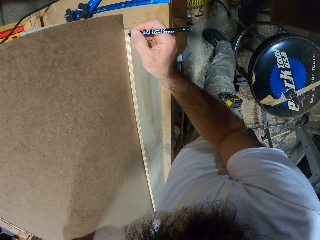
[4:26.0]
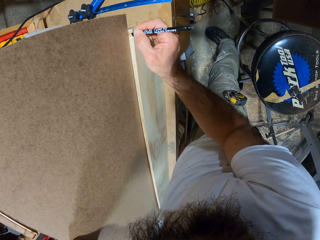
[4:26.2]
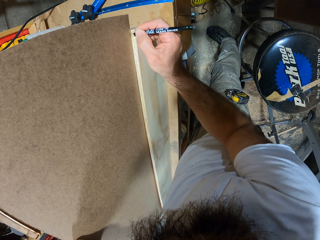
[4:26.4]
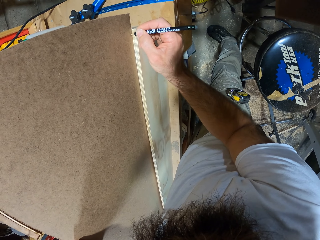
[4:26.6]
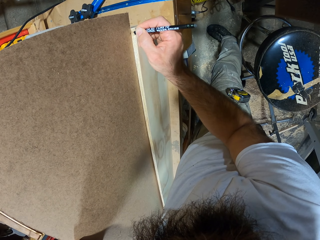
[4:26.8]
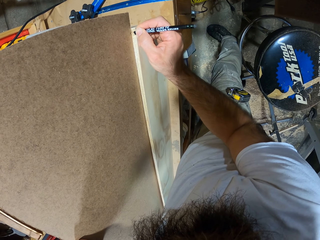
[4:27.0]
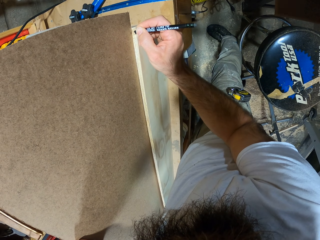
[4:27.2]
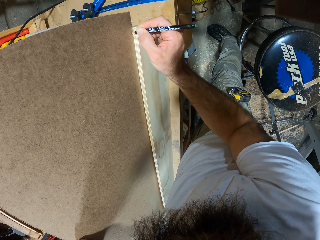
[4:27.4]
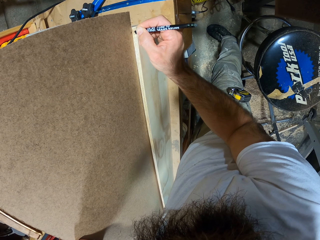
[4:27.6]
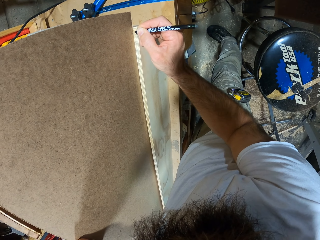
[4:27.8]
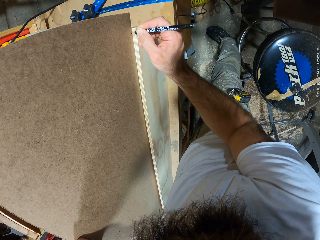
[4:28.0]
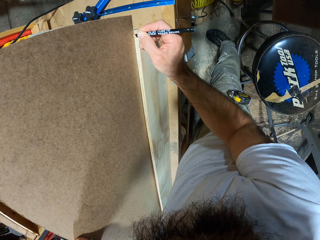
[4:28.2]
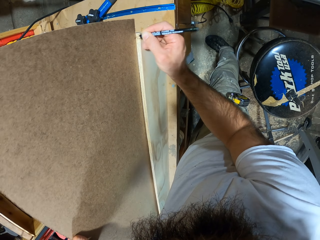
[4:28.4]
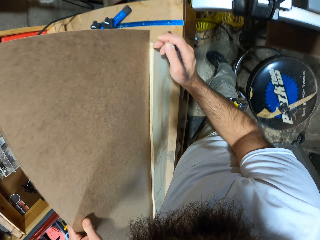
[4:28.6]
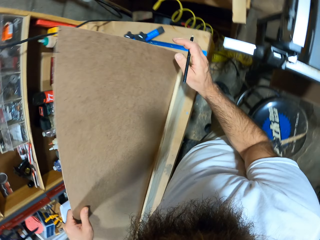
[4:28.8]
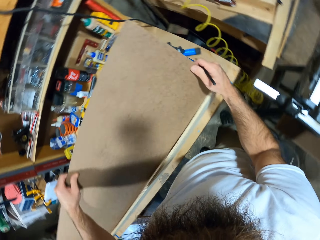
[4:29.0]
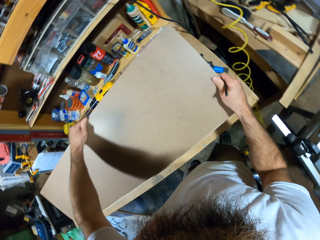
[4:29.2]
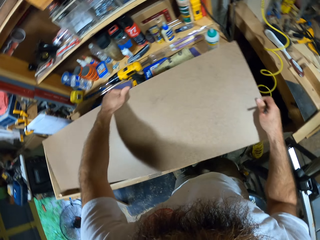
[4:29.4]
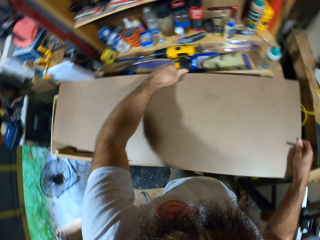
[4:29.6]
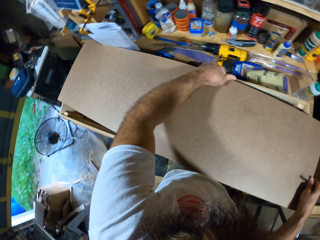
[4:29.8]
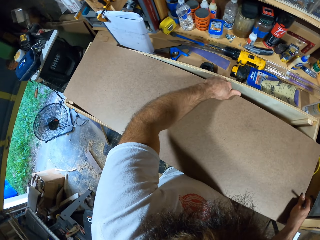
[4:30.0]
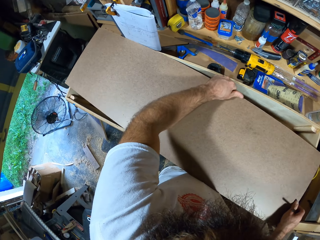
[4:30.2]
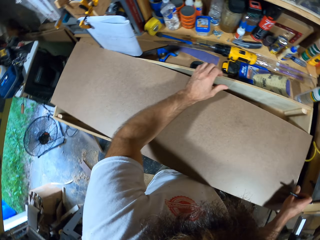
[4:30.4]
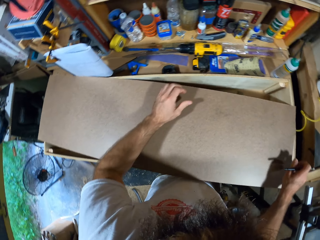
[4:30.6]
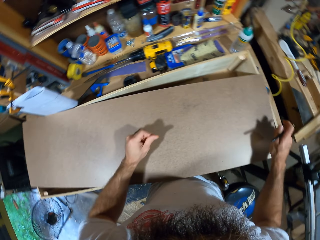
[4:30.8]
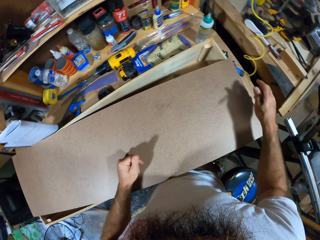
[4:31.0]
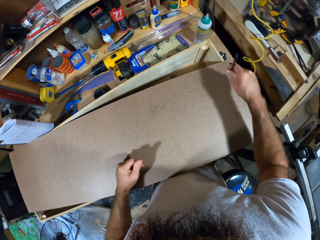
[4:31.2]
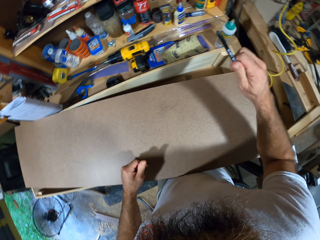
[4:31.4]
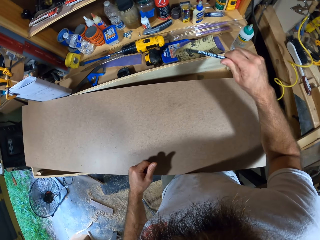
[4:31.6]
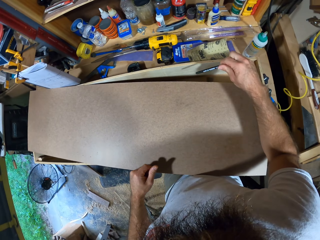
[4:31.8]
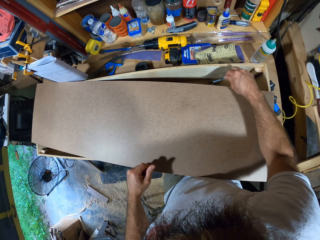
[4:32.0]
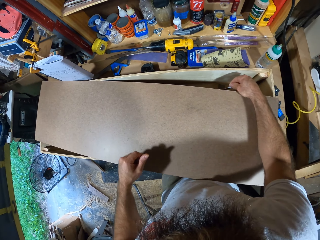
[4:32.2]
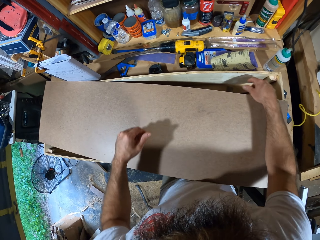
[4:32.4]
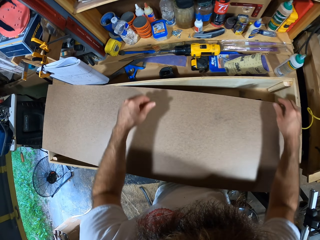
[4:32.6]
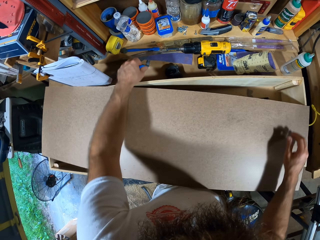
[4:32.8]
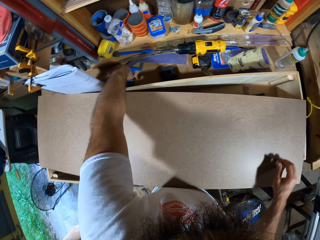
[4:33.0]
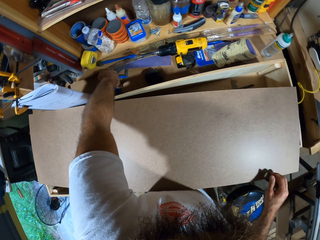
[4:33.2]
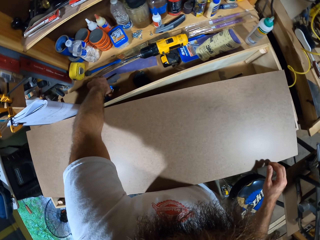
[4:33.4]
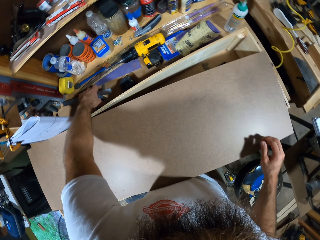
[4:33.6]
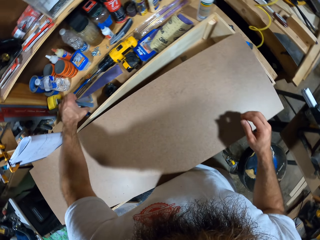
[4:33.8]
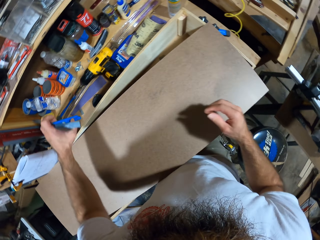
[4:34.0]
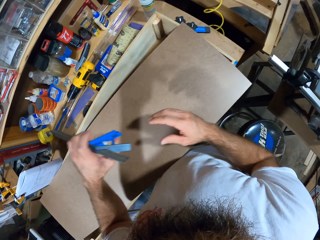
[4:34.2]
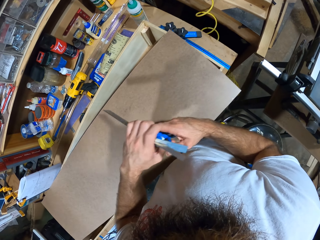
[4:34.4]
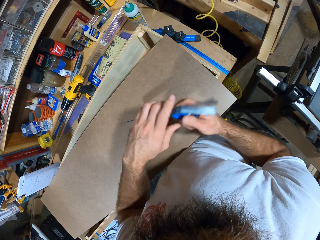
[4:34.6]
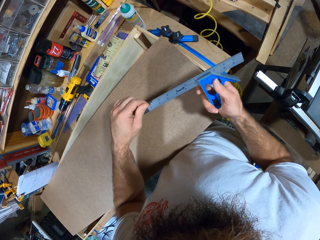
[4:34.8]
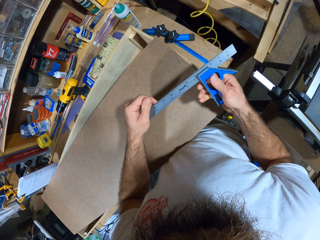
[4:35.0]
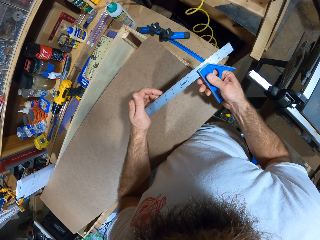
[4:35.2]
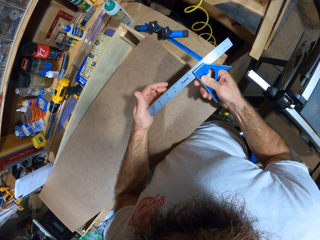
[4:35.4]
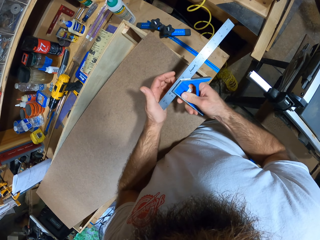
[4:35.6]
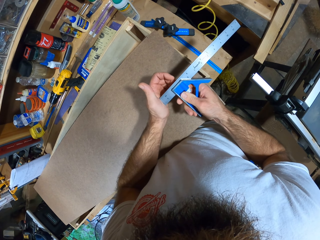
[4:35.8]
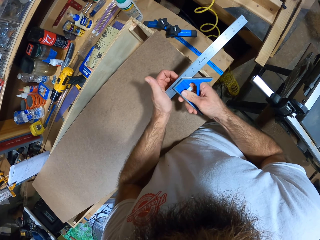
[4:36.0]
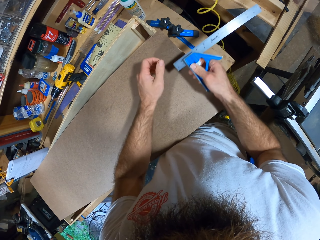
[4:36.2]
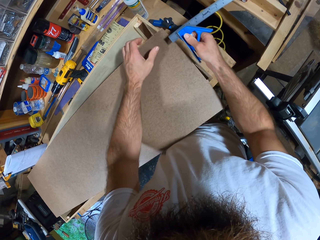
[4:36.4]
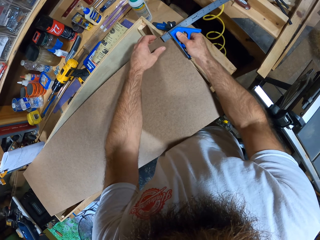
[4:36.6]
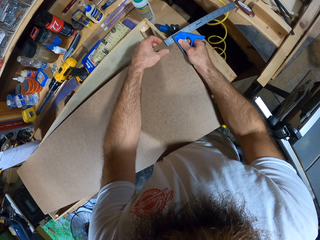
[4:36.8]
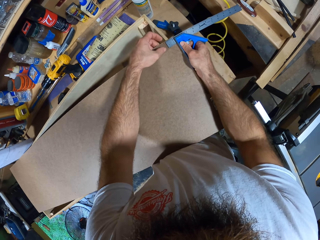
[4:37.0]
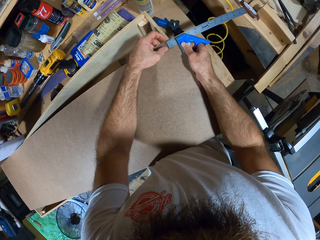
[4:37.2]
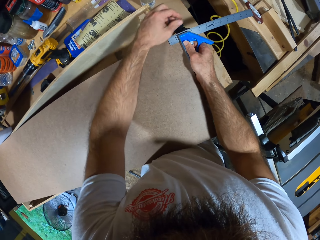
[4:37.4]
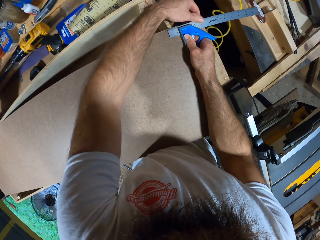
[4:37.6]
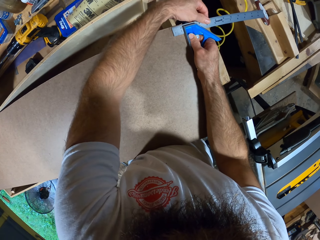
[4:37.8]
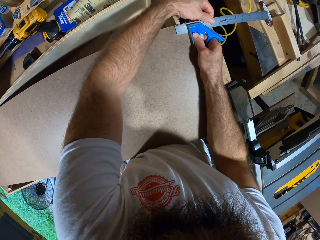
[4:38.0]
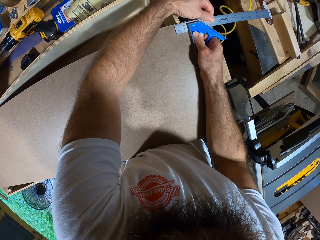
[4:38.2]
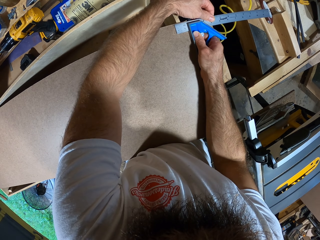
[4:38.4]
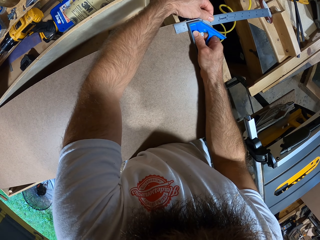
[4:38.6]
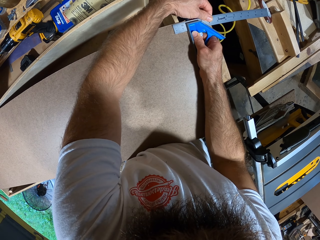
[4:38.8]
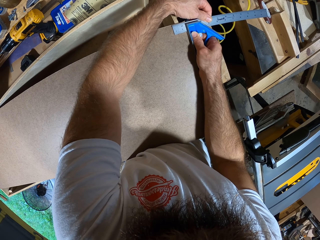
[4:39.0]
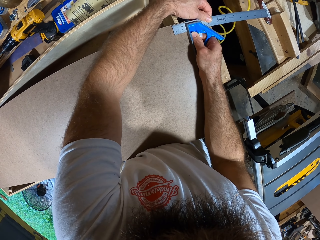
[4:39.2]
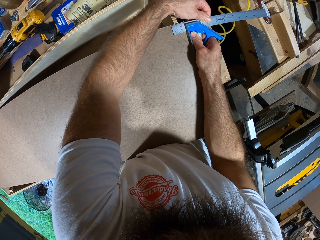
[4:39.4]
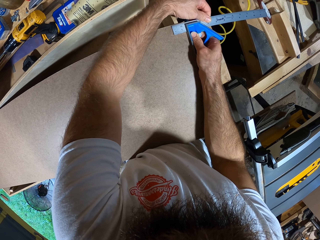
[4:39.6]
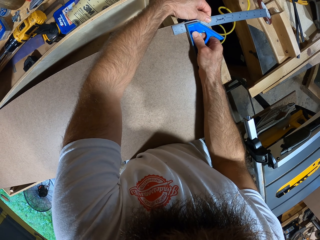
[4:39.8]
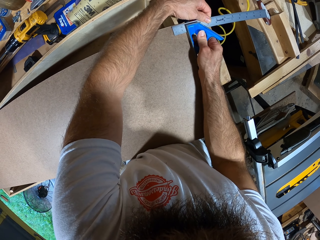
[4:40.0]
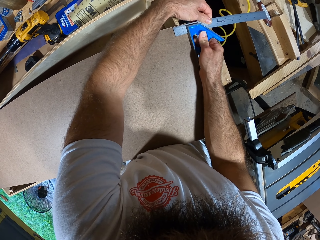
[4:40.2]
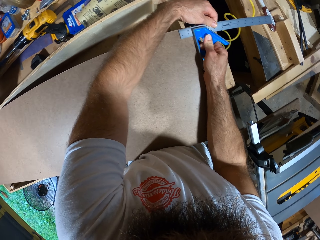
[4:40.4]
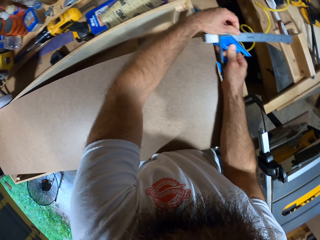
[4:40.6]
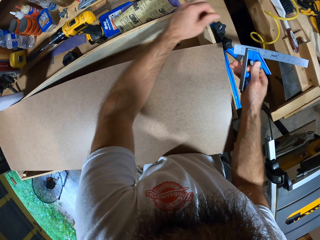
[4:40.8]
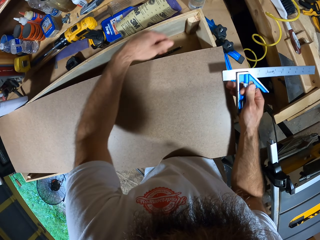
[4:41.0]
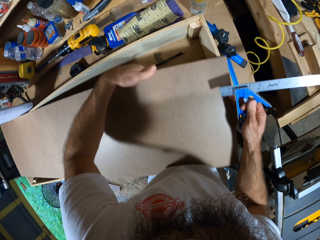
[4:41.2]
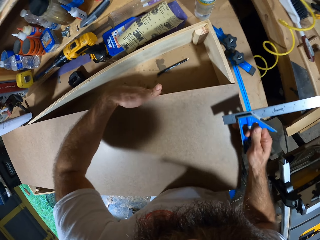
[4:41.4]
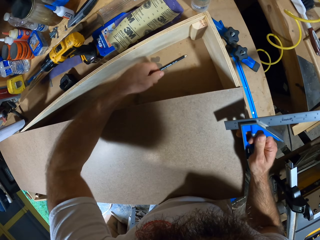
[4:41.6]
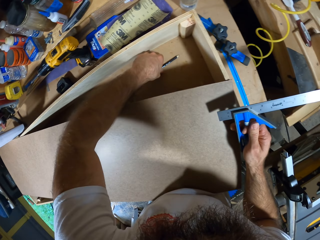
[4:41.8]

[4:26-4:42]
The camera wearer marks the plywood. He places the wooden board on the wooden frame with both hands. He drops the pencil on the table with his right hand. He picks a ruler from the table with his left hand. He adjusts the ruler with both hands. He holds something with both hands. He moves something. He measures the wooden board with the ruler in his right hand. He picks the pencil from the table with his left hand.

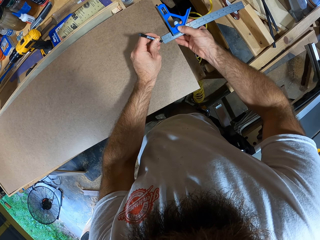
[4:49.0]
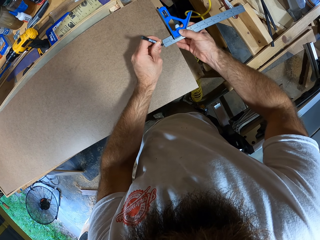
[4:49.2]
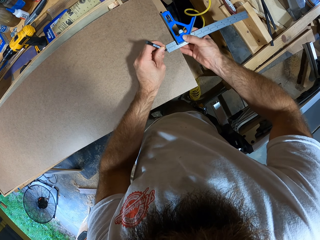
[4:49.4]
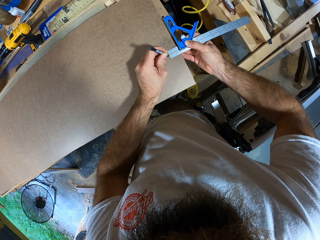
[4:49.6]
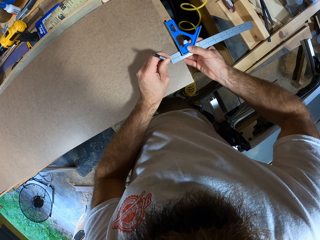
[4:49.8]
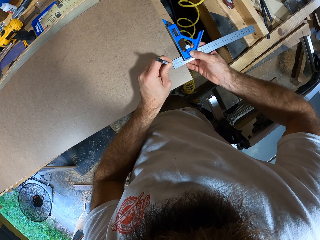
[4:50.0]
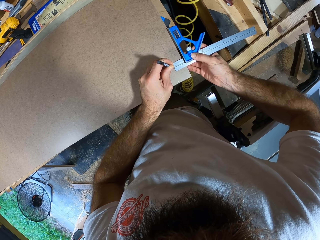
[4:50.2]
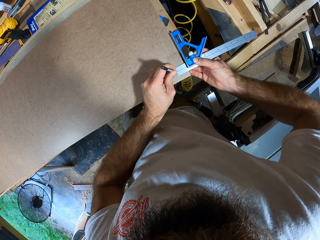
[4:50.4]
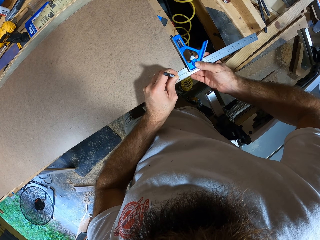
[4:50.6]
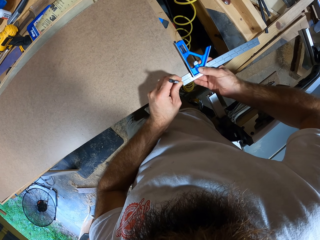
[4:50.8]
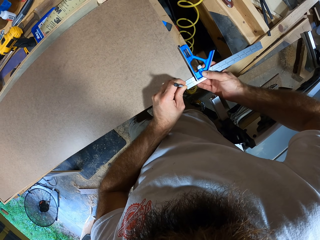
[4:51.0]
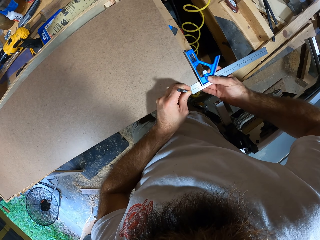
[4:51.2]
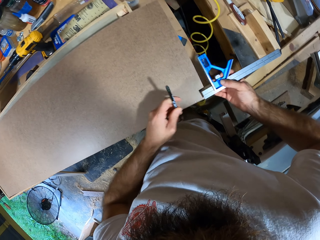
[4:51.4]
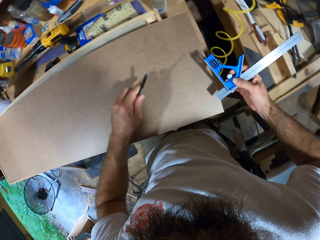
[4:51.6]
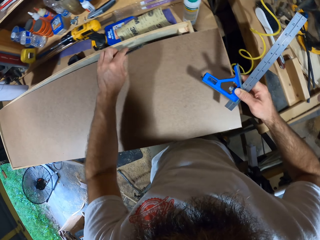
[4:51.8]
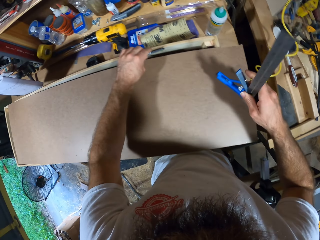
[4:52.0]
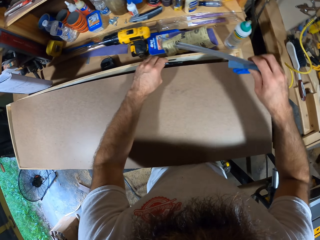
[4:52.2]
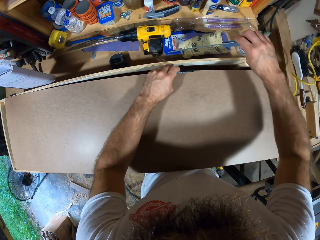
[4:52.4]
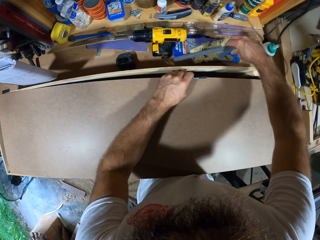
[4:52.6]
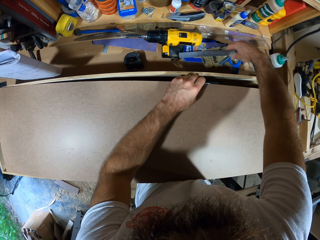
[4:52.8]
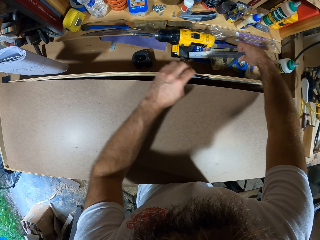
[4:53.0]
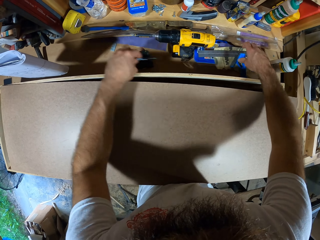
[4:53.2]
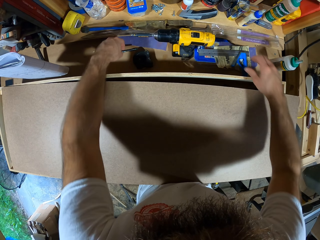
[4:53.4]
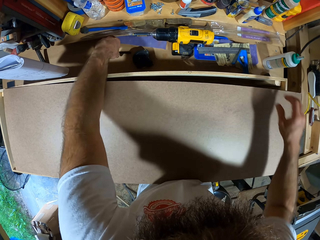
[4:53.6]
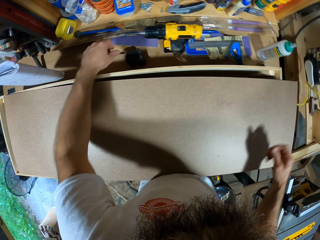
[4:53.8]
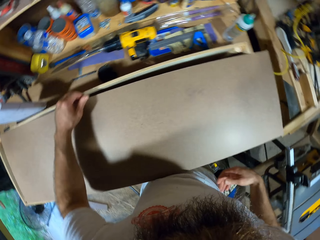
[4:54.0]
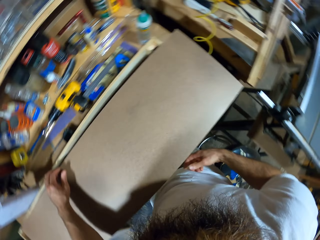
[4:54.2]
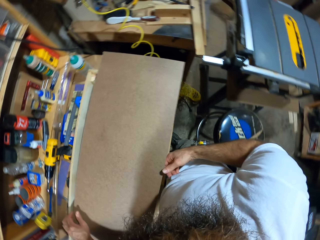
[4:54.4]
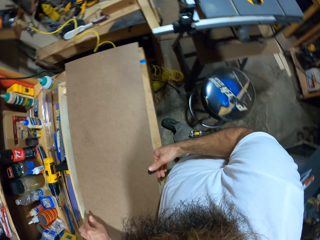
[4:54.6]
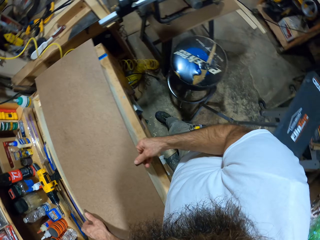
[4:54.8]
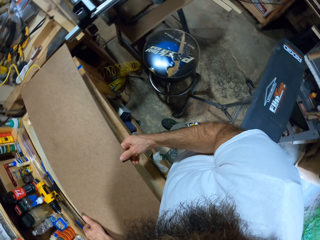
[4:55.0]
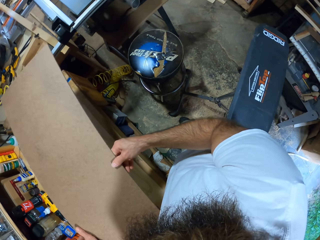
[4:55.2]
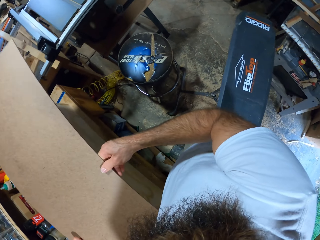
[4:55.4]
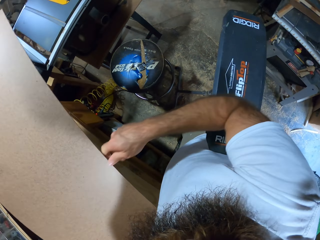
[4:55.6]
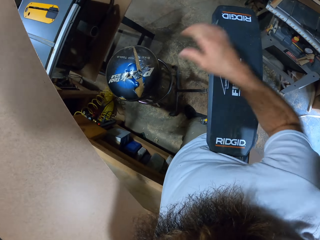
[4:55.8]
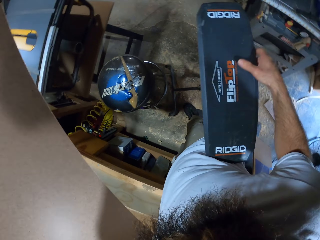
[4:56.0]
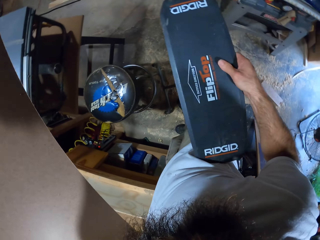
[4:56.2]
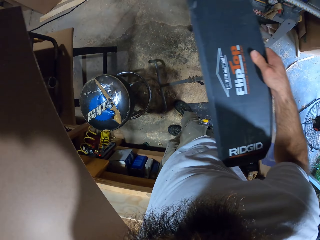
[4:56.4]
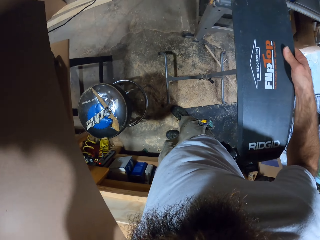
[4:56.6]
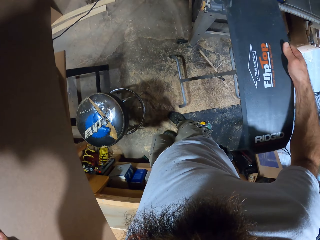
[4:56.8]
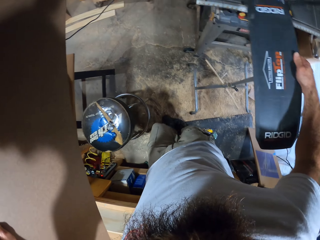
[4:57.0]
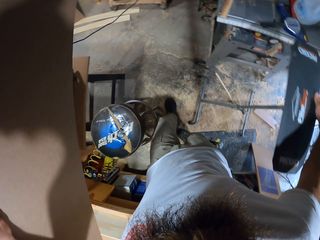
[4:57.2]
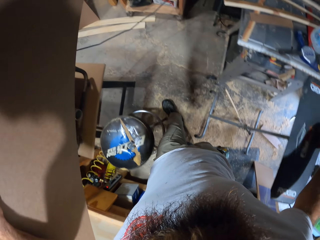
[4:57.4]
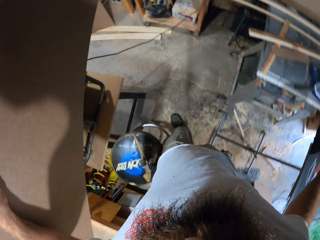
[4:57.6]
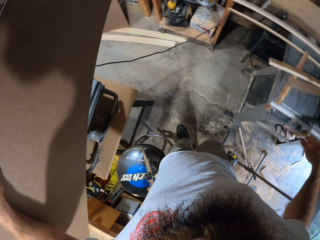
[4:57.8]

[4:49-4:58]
The camera wearer marks the wooden board using a pencil. He places the measuring ruler on the table with his right hand. He places the marker on the table with his left hand. He picks the plywood board from the wooden box with both hands. He holds the plywood board with his left hand. He moves a work support stand with his right hand. He walks to an industrial wood cutter.
